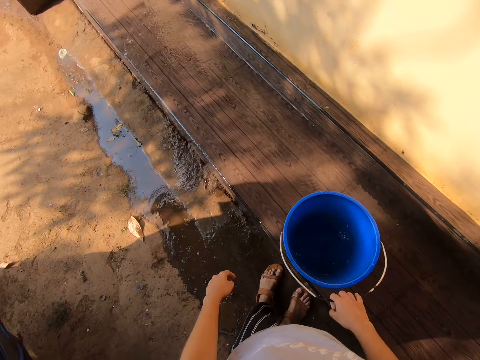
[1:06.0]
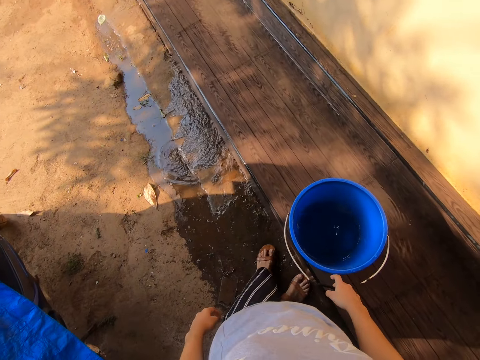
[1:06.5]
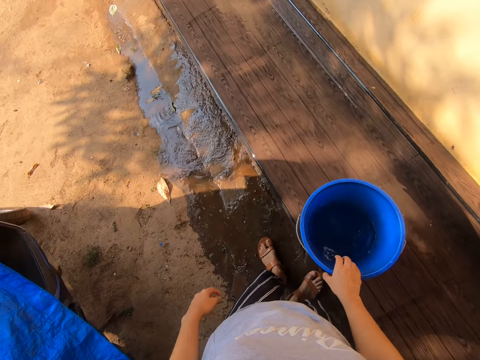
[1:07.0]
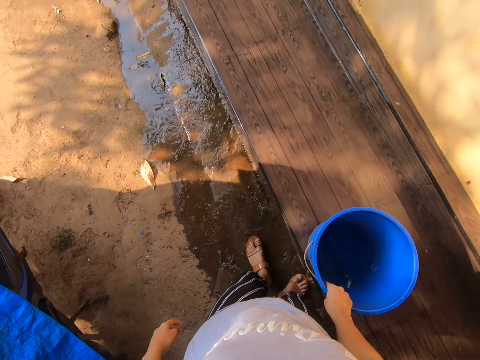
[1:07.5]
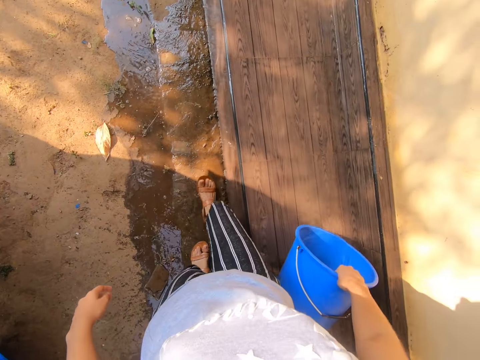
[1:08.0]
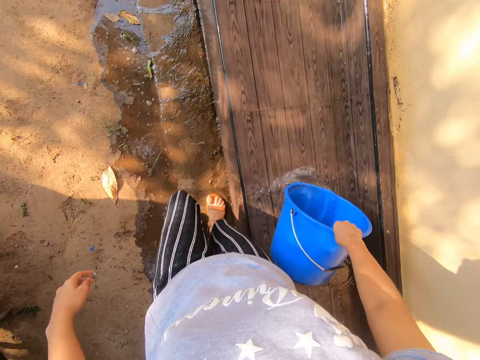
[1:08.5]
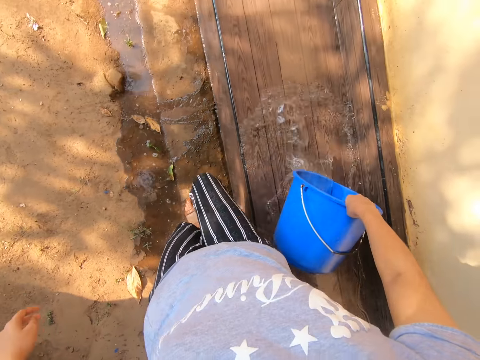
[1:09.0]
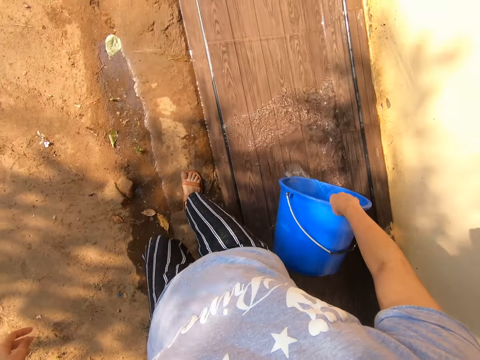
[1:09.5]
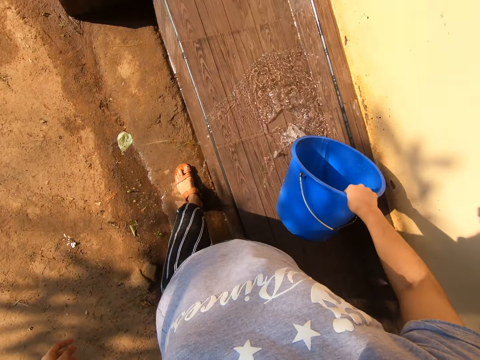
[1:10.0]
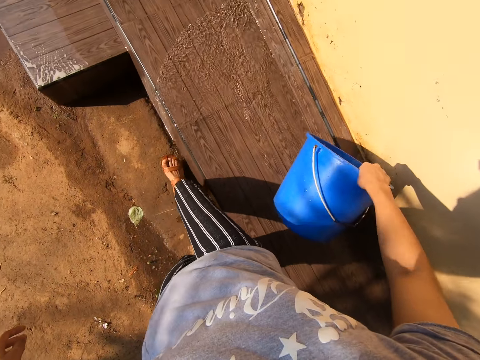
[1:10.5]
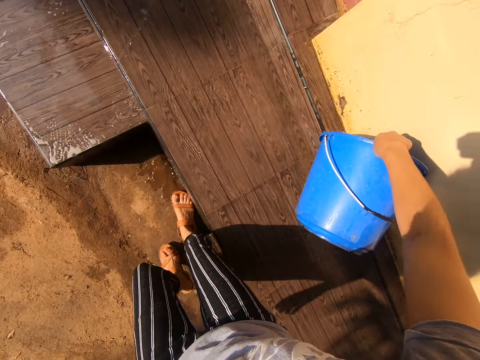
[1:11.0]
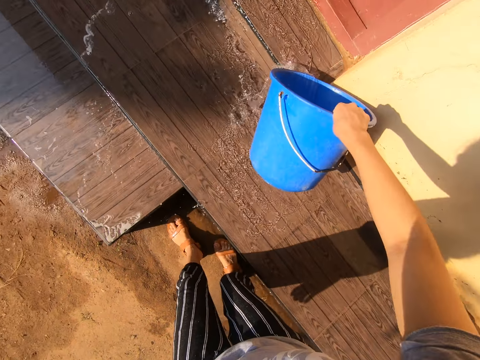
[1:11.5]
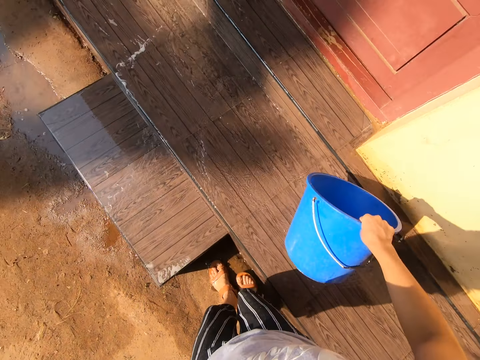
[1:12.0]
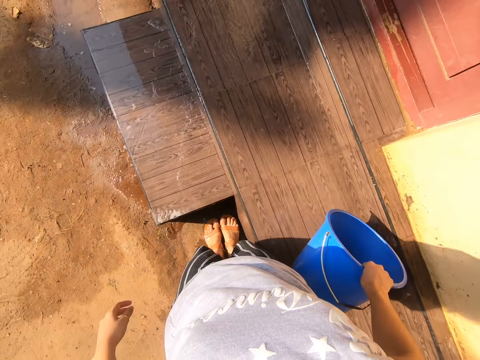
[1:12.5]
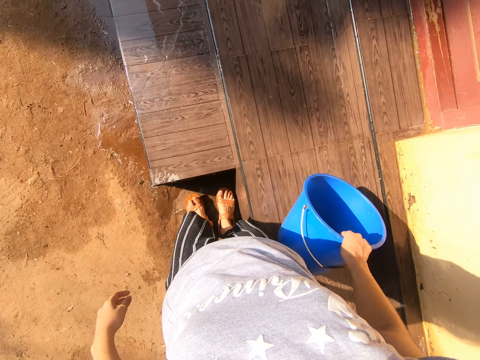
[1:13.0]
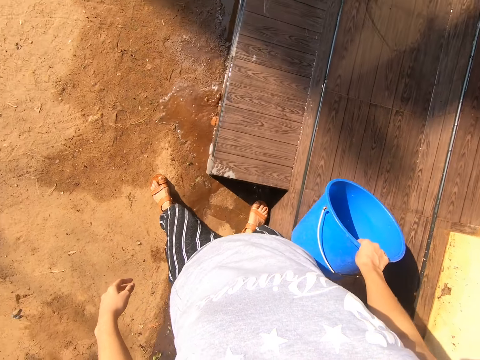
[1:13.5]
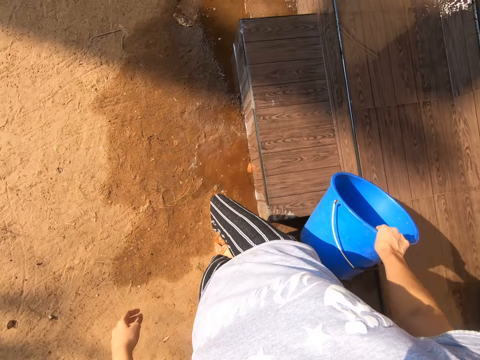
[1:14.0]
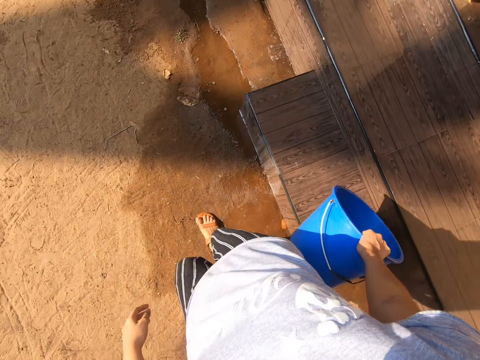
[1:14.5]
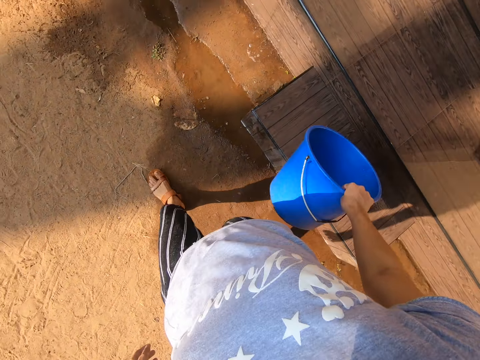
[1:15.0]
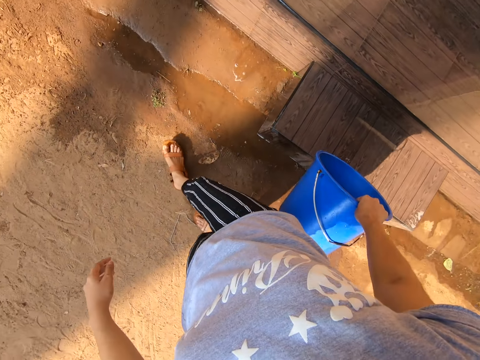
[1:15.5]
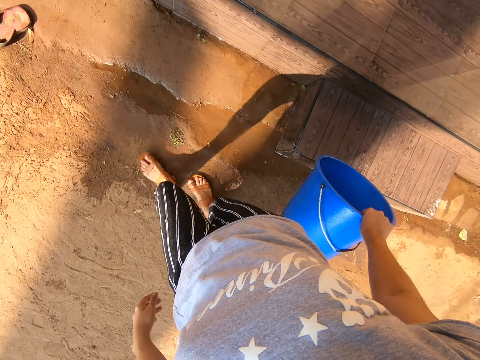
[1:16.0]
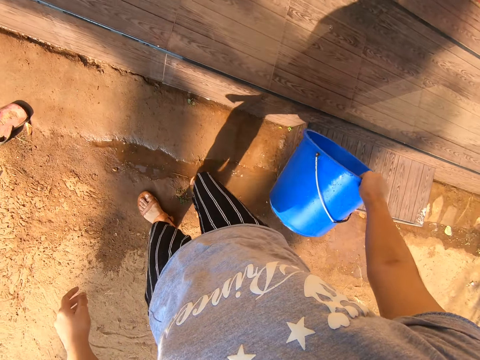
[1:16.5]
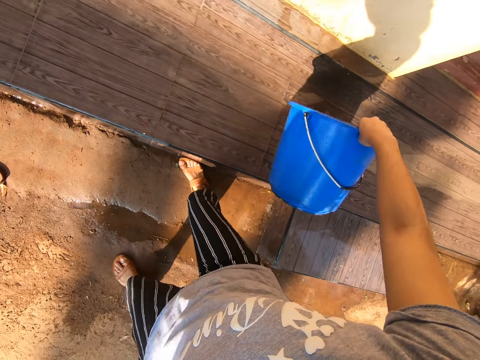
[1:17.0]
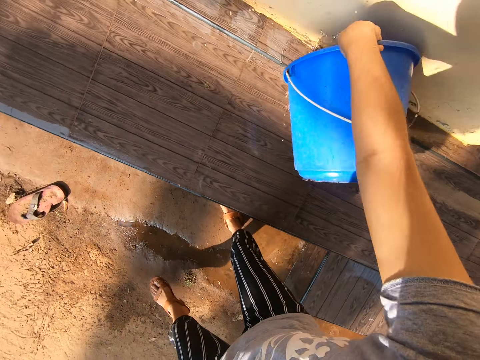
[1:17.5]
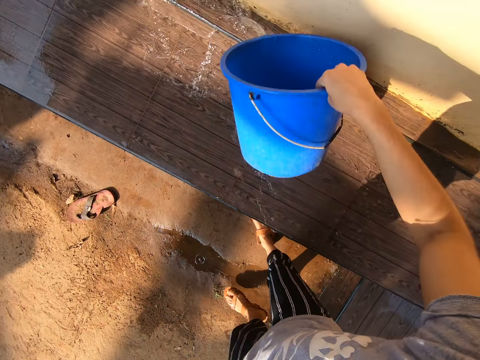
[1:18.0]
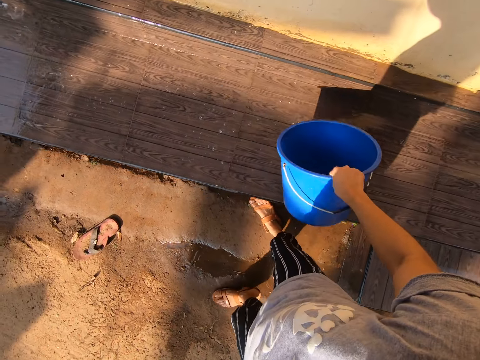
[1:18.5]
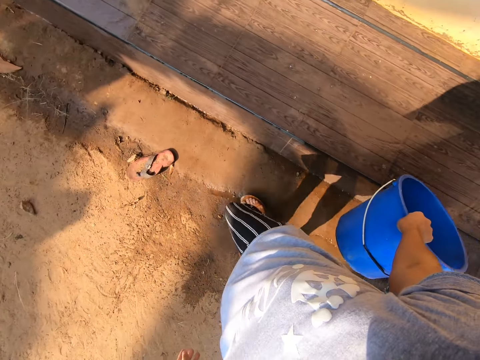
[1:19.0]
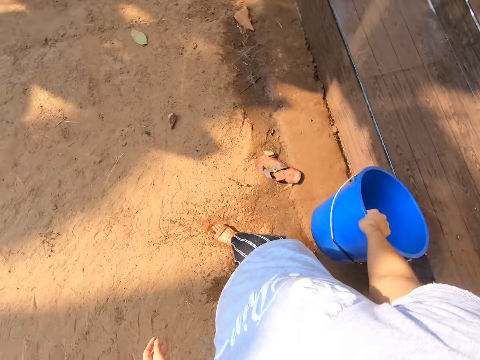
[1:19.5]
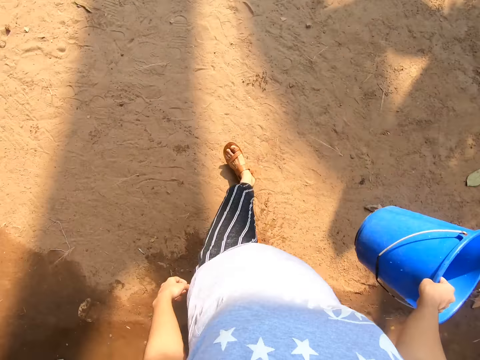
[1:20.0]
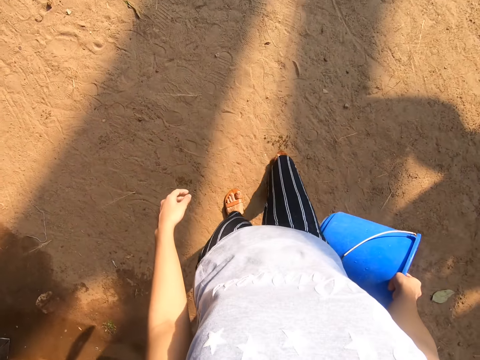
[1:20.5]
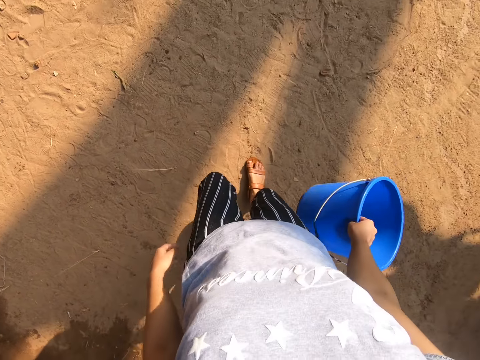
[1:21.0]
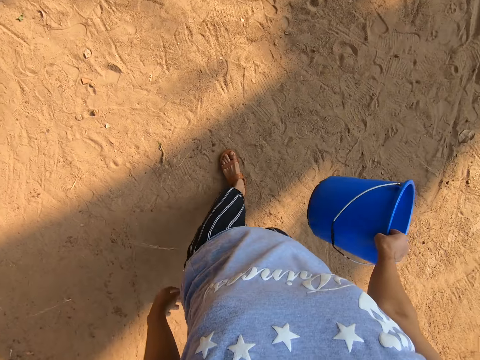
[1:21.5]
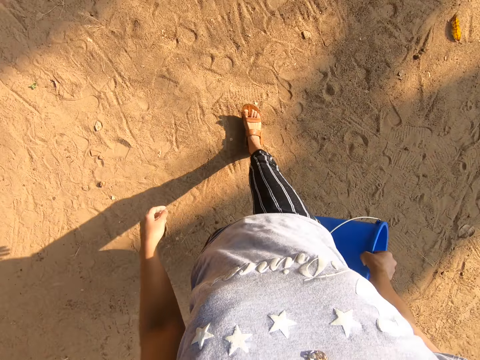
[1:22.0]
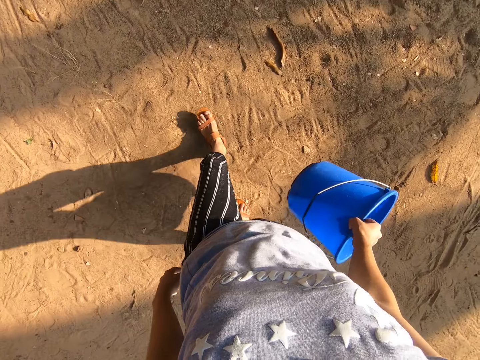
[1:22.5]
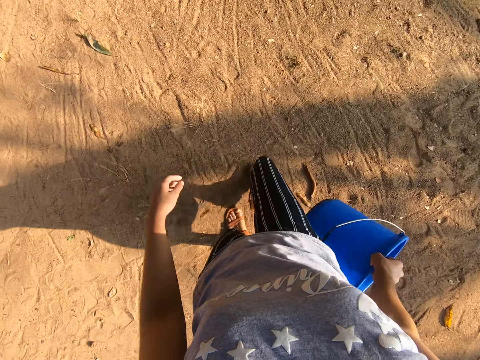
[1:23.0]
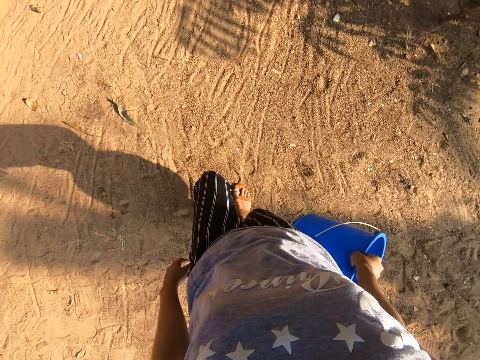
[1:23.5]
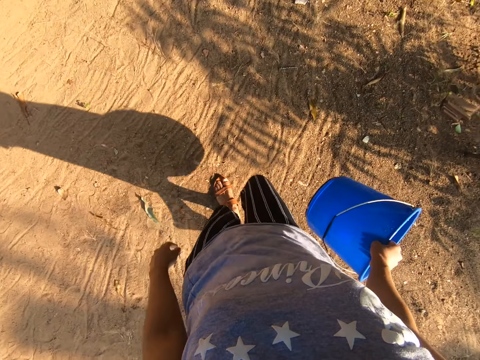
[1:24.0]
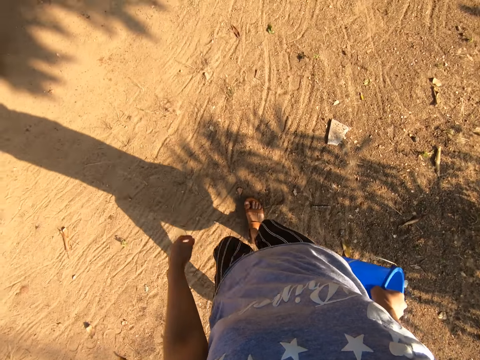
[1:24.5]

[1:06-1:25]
The camera wearer puts a bucket on the floor. They look around a verandah. They pour water on the floor. They look around the verandah. They walk around the verandah. They pour water on the floor. They walk around the verandah.

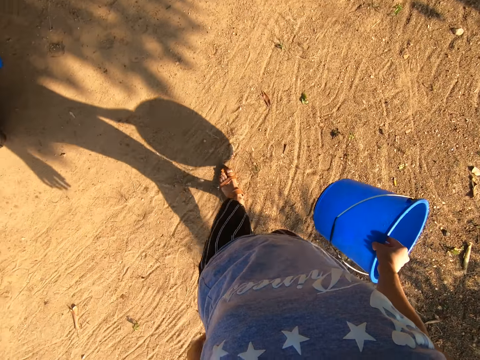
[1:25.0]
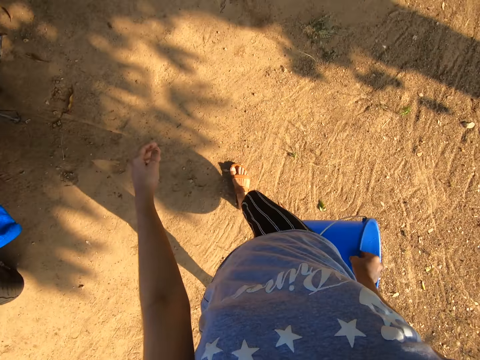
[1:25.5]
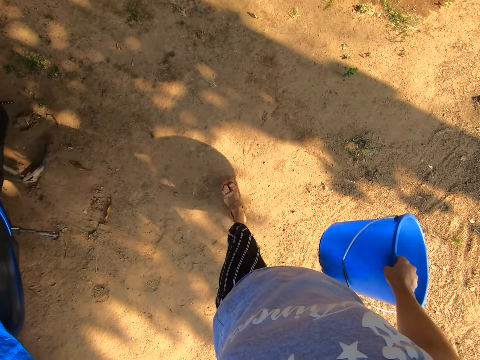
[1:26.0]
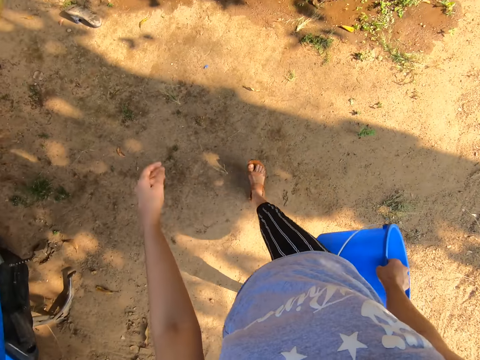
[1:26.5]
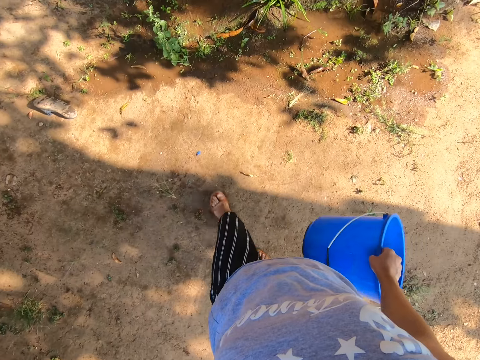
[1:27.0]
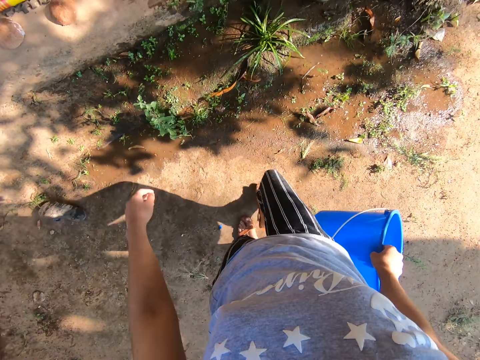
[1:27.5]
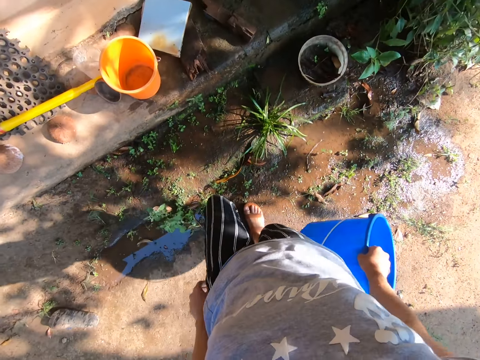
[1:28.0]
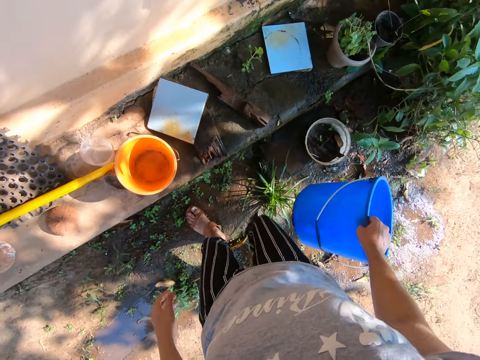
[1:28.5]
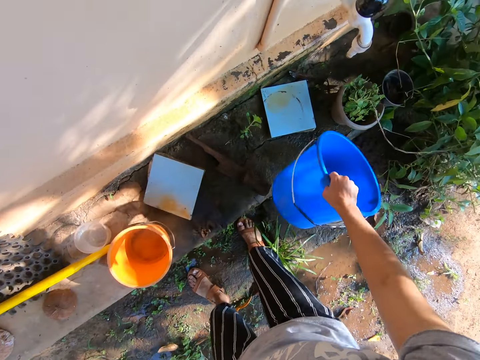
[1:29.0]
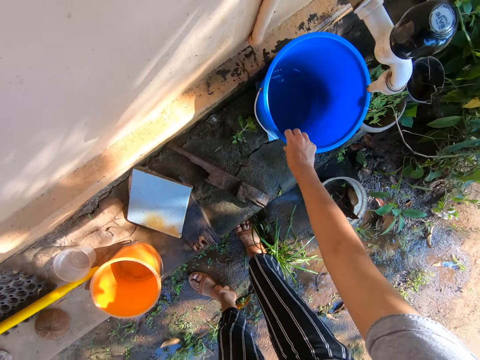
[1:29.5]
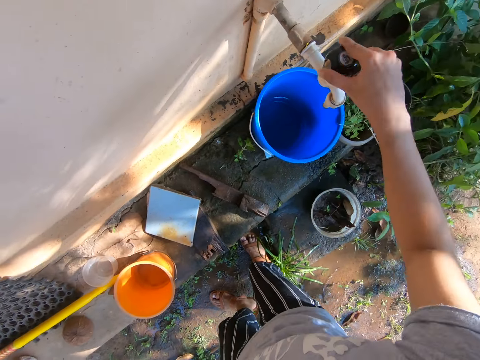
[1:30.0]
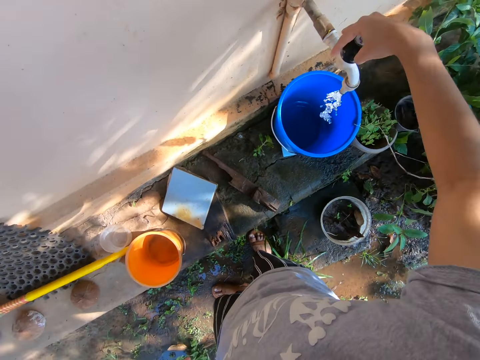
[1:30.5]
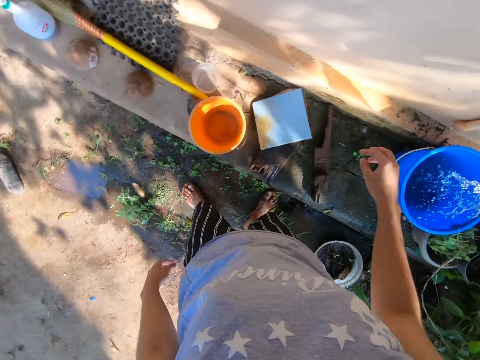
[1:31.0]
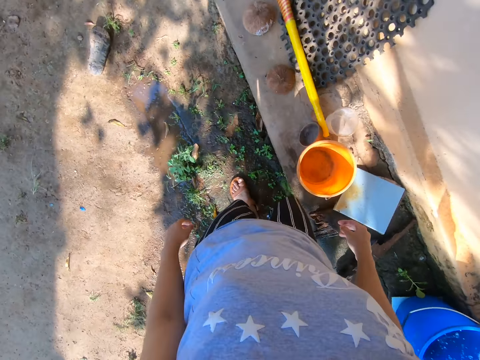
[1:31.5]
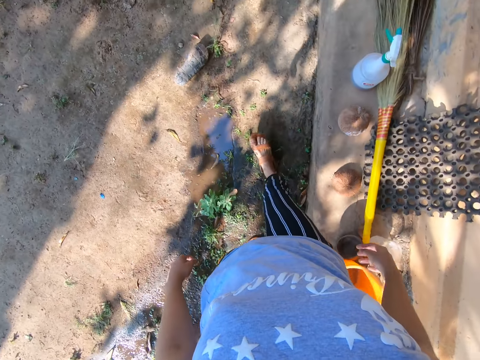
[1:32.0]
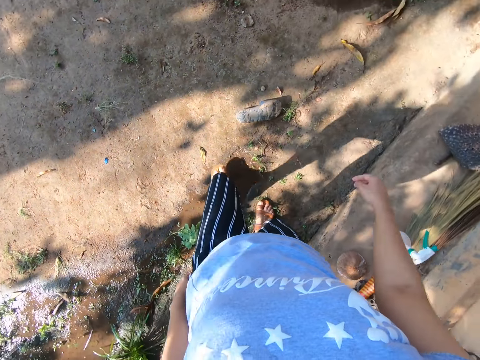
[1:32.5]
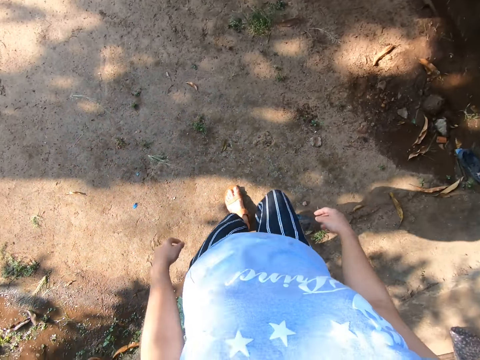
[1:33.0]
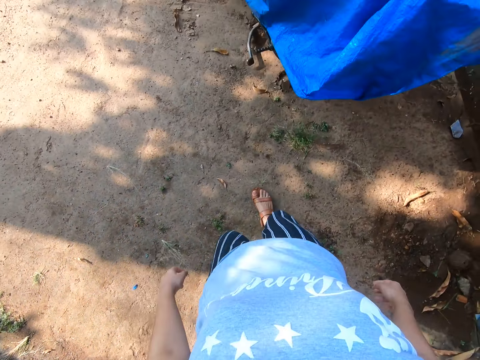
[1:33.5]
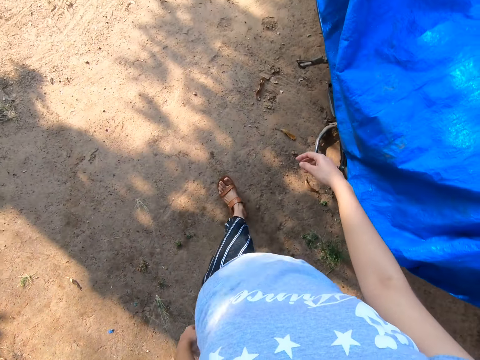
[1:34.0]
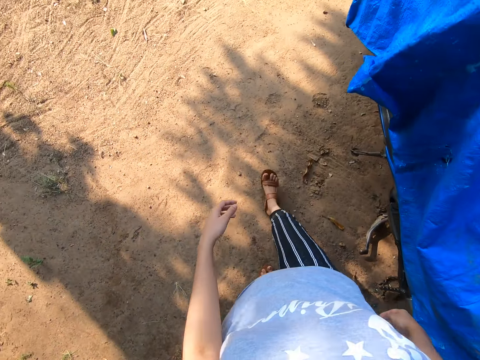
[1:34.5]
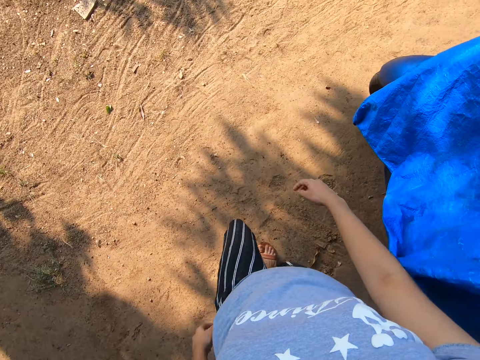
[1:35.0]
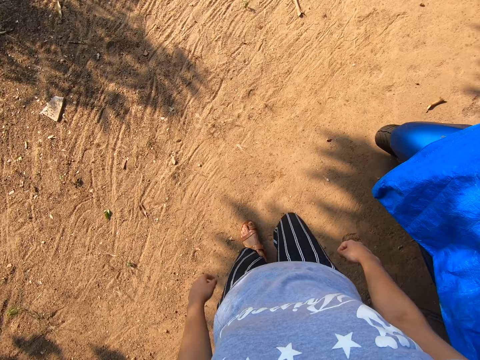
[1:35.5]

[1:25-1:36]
The camera wearer puts a bucket on the ground. They open a tap. They walk around a verandah.
